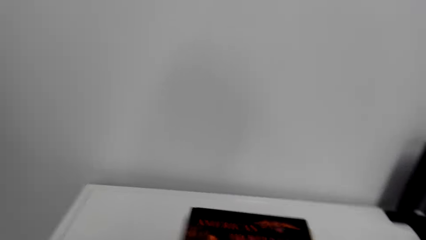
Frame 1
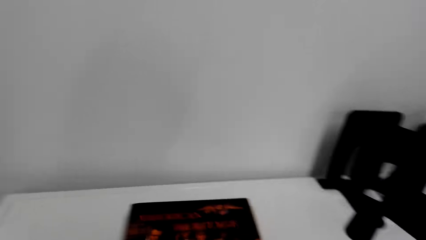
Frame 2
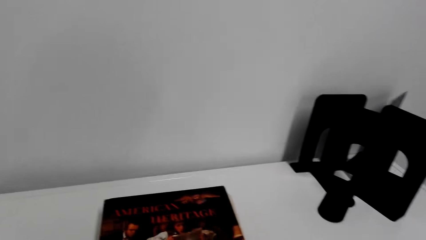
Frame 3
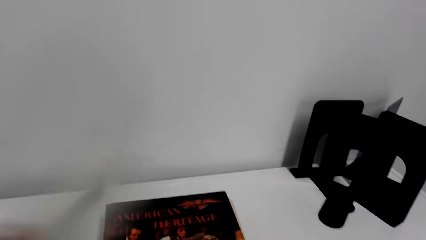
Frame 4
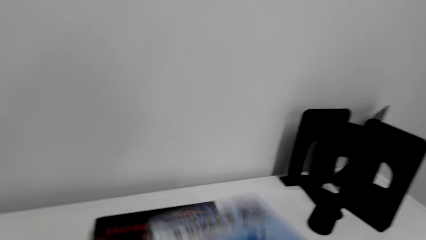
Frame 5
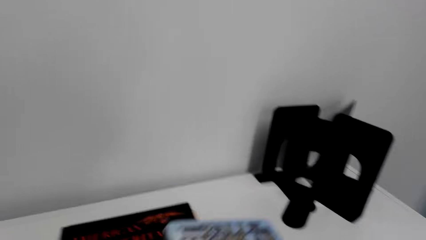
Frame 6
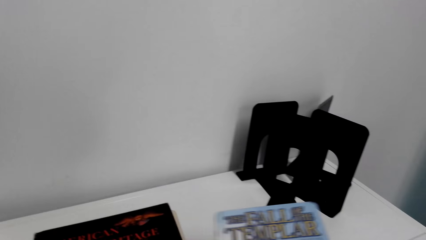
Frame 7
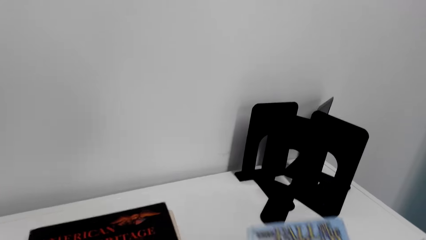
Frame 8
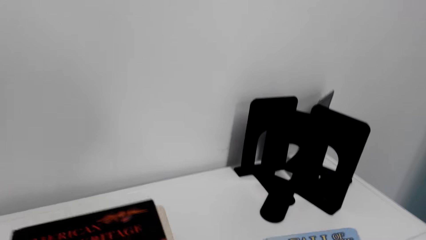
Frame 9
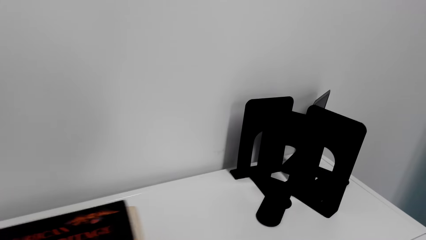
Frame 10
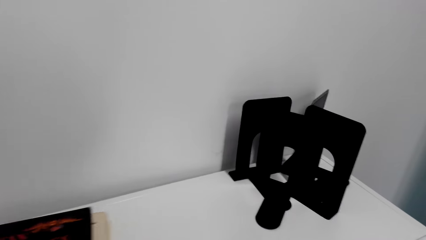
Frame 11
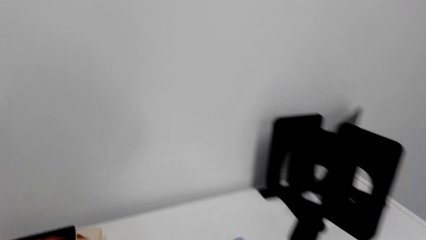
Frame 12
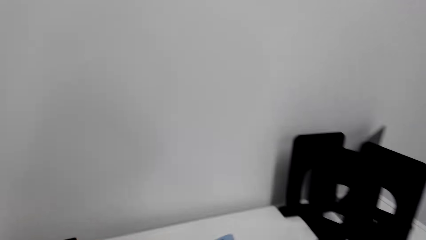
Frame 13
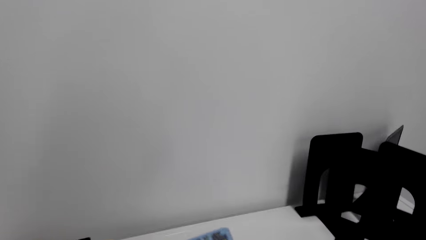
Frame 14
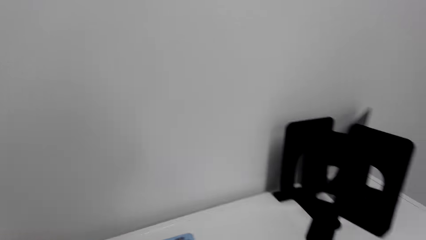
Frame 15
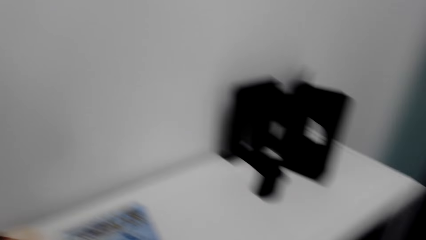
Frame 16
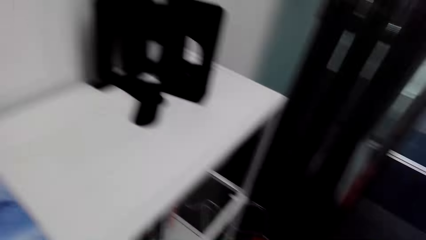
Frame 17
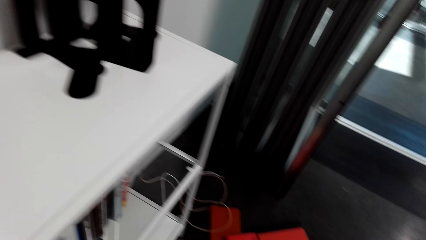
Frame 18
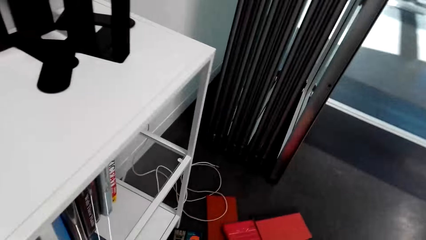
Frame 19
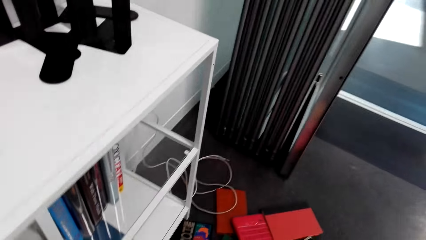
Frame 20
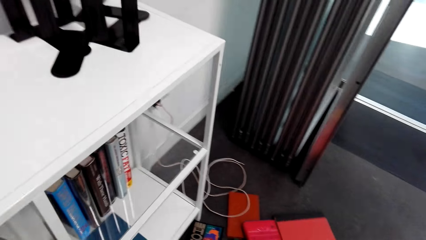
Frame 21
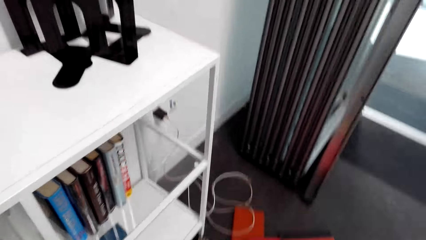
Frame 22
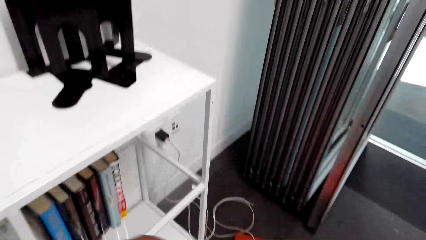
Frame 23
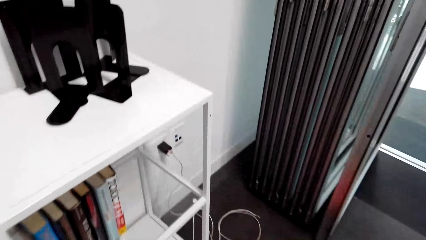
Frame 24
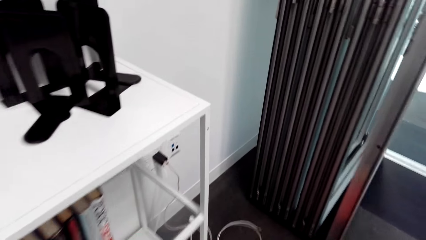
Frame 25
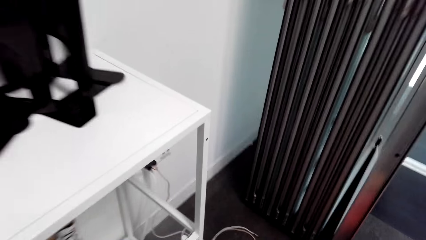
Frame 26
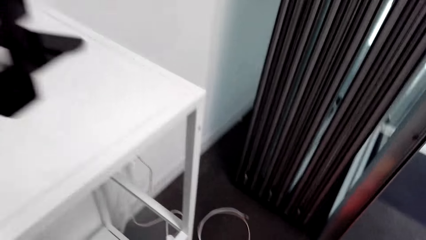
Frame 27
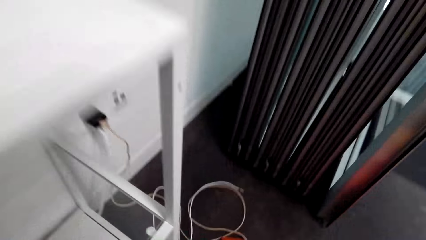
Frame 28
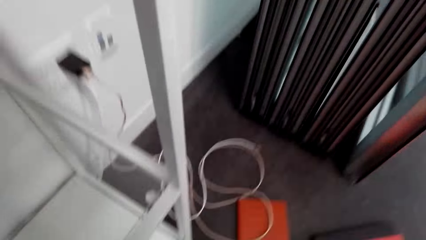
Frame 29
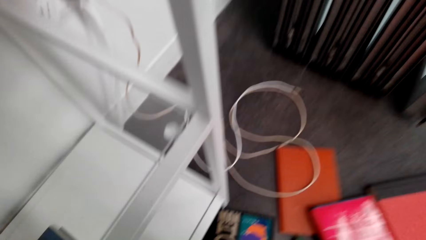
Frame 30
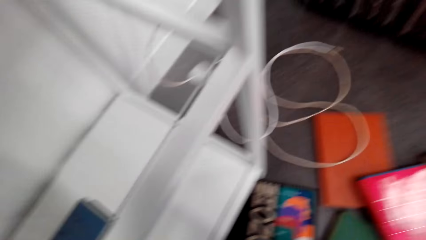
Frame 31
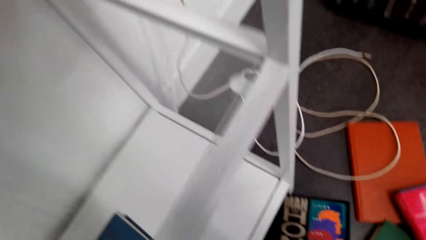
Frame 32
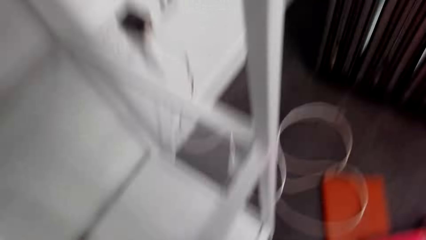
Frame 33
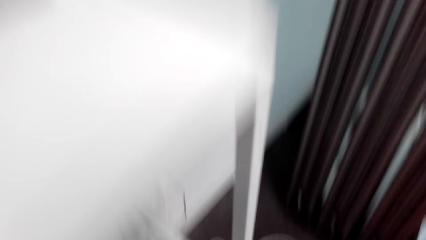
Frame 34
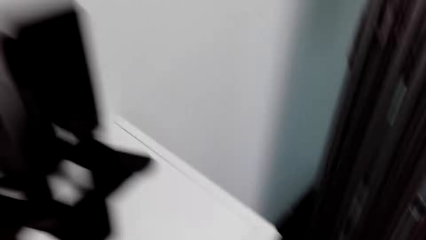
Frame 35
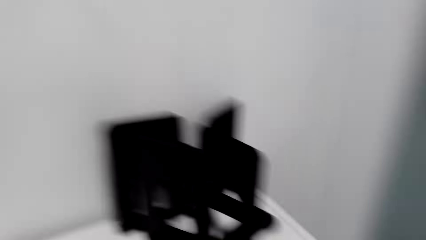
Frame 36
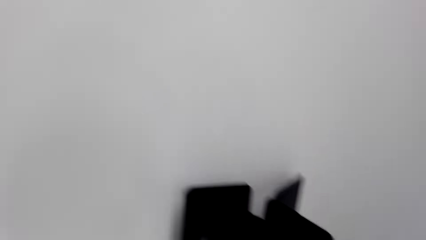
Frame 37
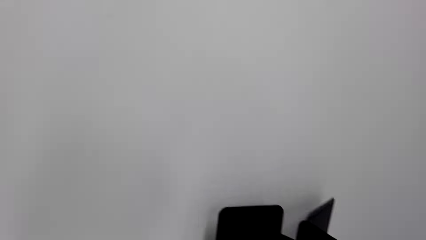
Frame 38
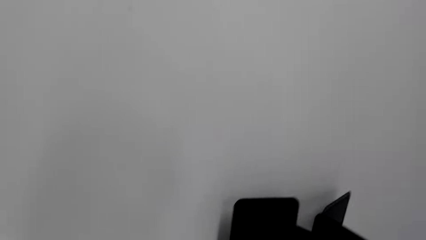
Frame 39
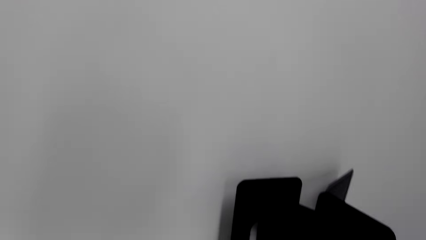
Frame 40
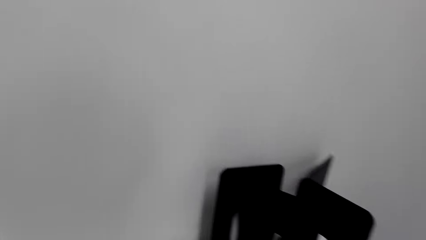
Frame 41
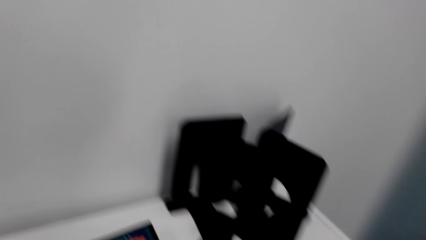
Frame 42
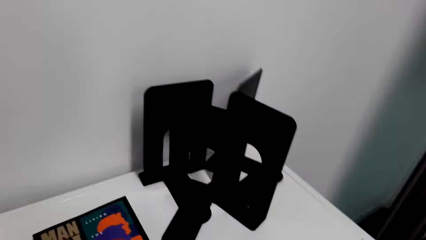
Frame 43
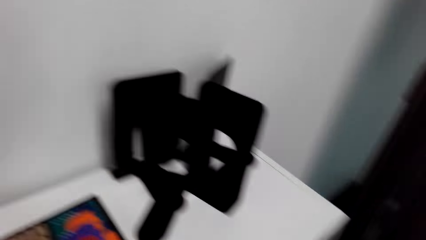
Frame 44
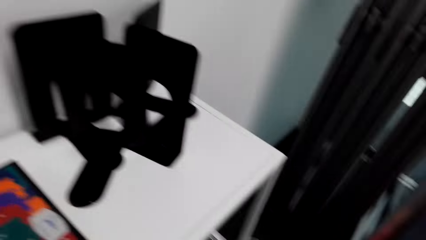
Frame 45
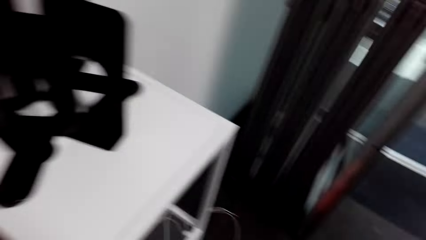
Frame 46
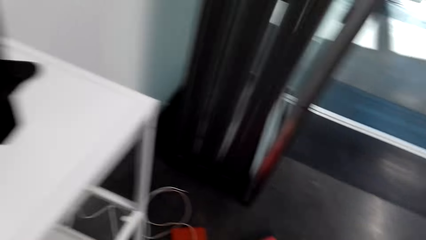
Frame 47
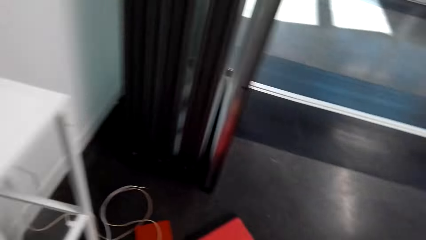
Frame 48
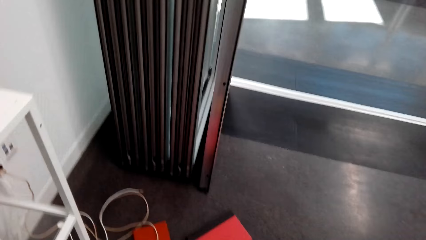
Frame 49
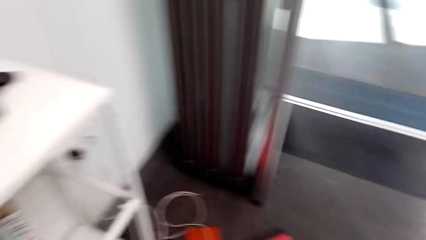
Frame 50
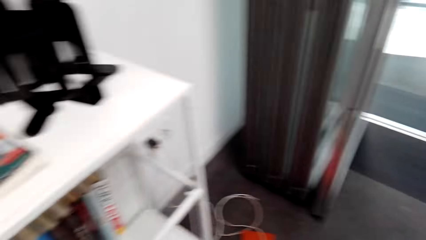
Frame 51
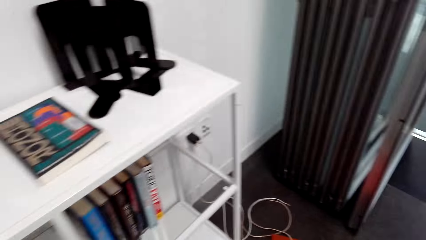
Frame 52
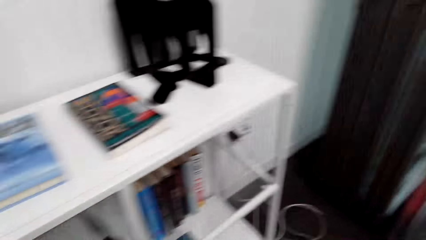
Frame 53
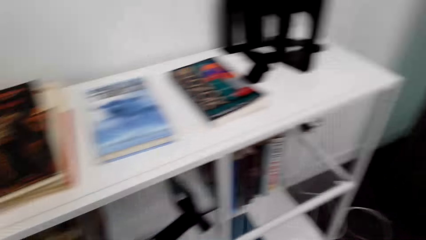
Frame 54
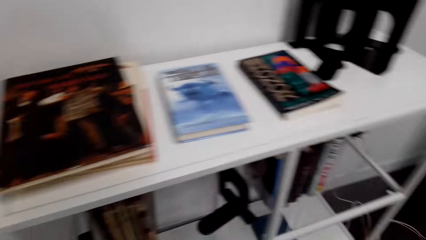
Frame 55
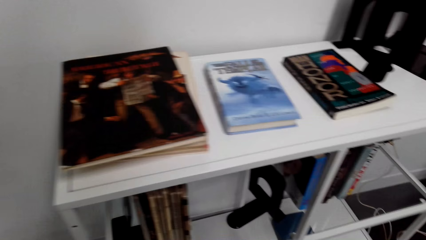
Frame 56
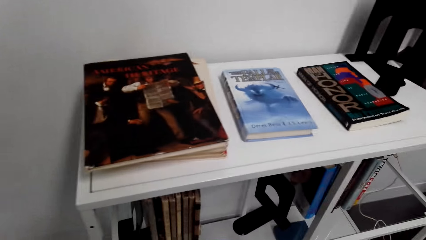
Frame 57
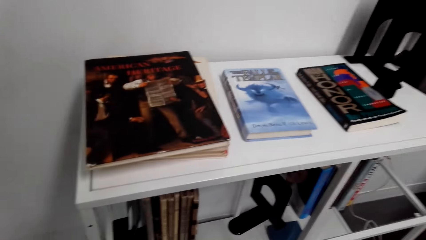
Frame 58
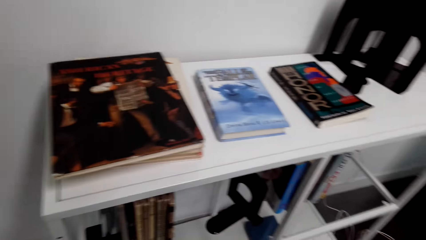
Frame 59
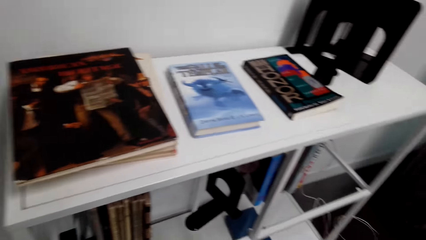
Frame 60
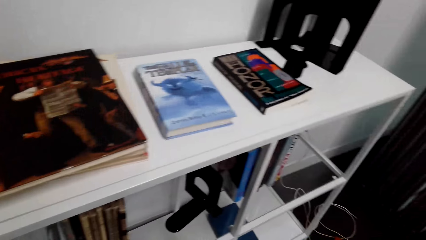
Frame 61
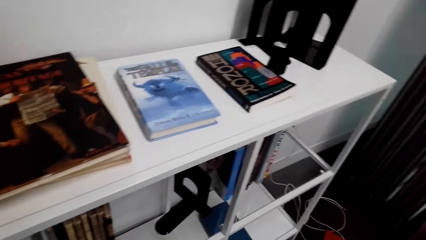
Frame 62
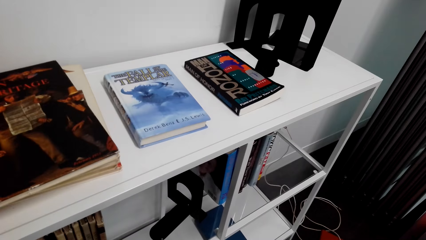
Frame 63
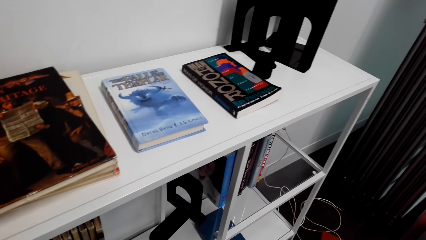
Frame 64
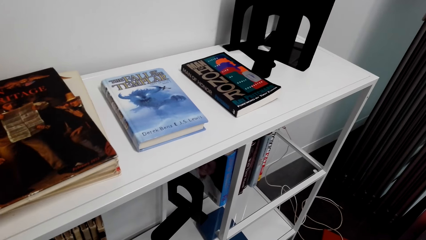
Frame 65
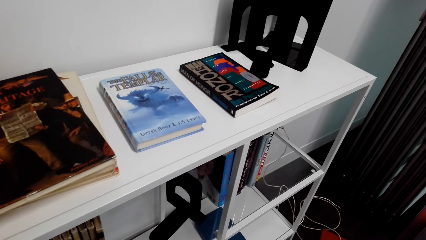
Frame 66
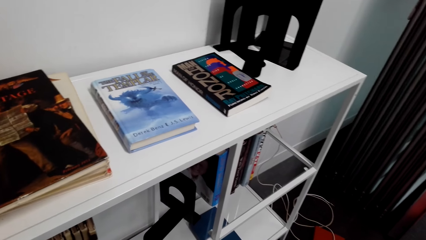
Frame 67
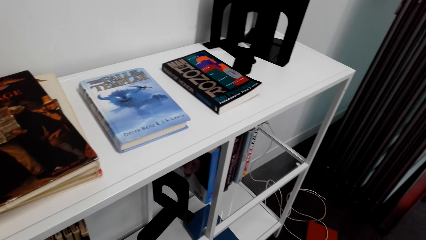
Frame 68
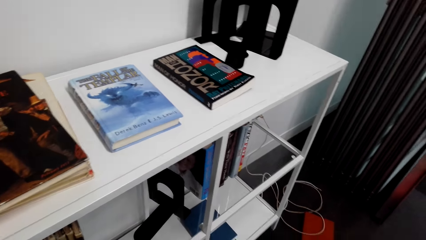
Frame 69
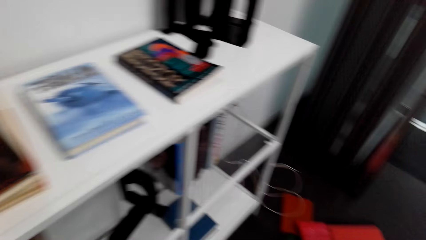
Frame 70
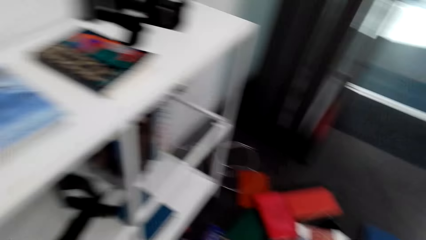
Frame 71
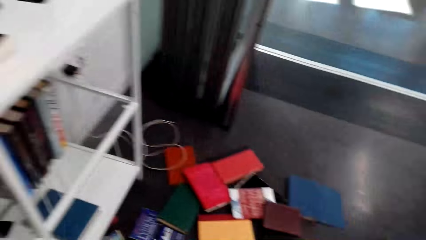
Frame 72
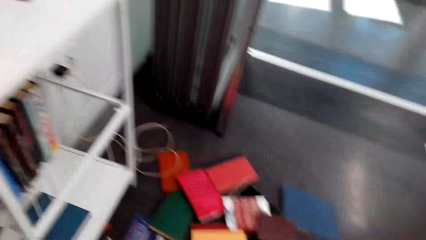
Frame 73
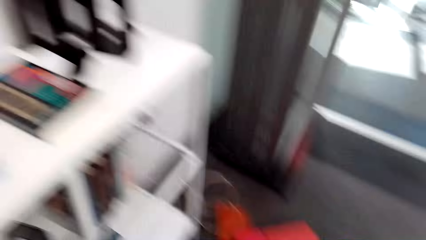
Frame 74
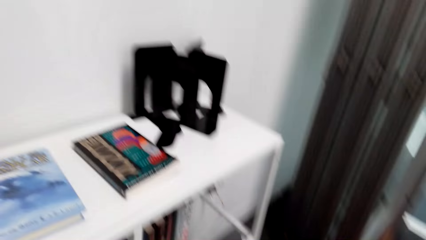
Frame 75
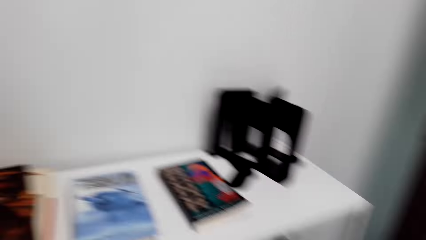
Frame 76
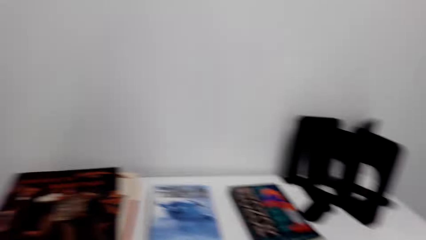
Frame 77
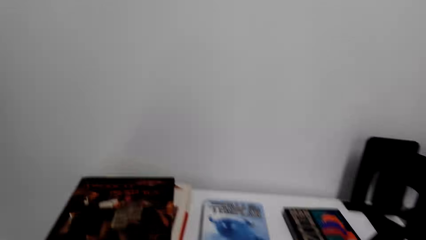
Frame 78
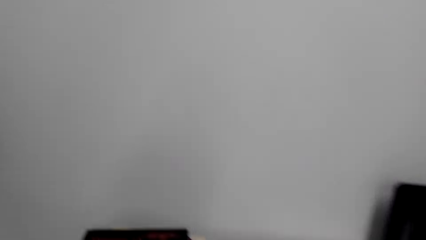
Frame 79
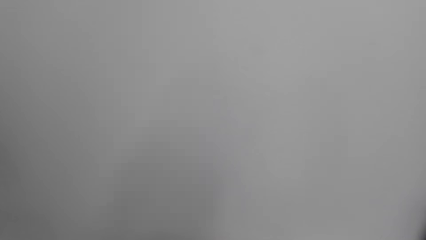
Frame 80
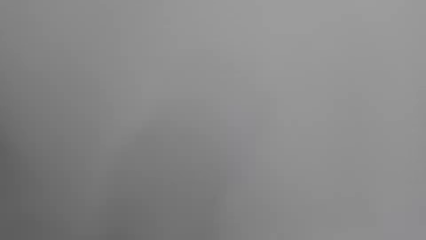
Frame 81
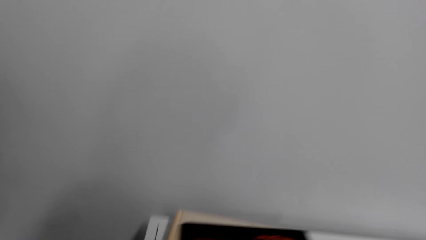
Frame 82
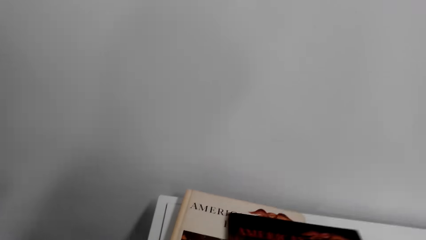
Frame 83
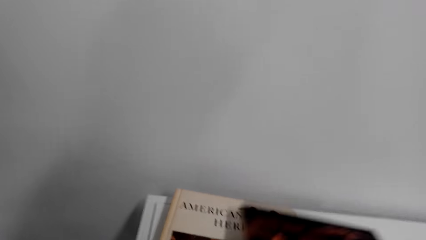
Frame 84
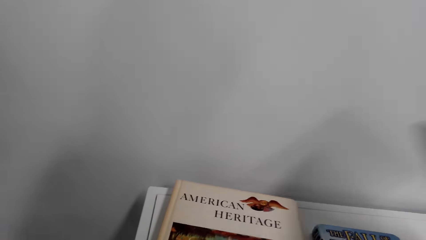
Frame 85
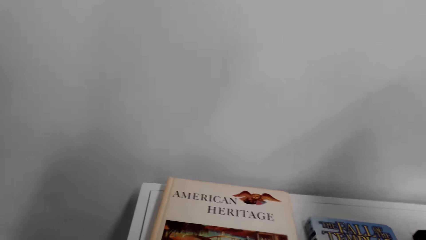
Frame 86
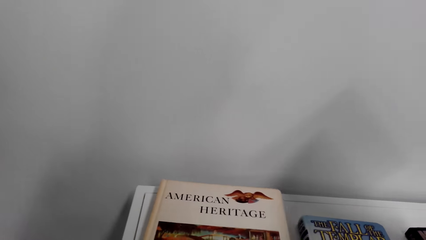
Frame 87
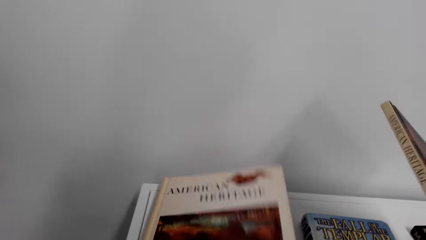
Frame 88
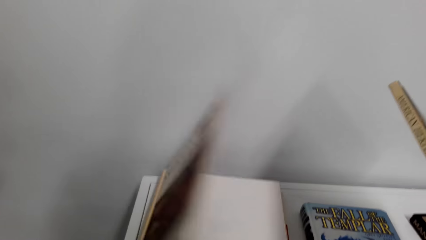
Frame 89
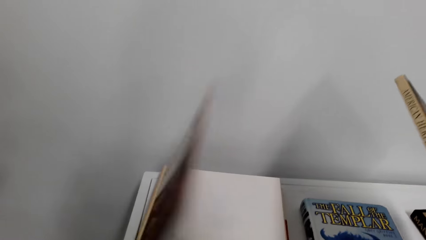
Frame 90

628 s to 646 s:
The camera wearer puts a book on the shelf. They bend towards the floor. They stand up. They look around in the house. They adjust books on the bookcase.
